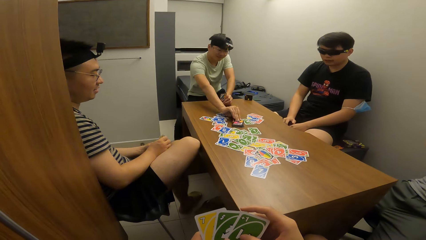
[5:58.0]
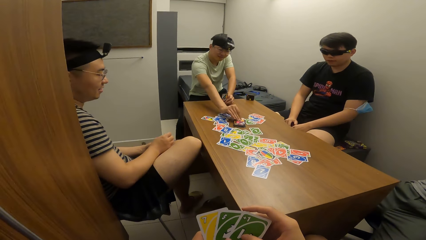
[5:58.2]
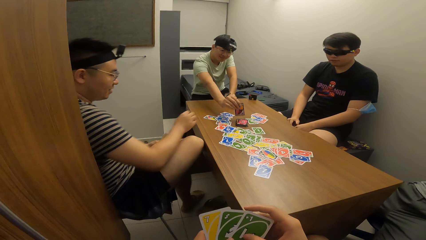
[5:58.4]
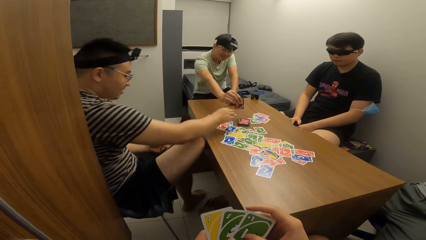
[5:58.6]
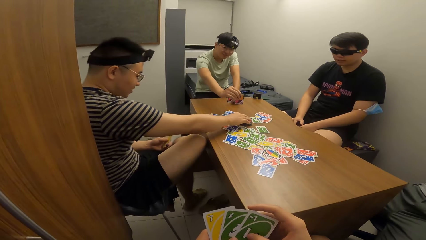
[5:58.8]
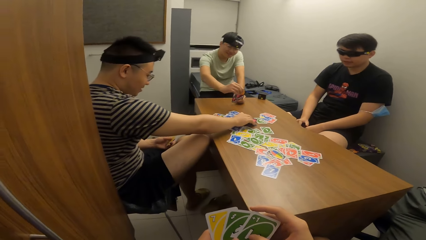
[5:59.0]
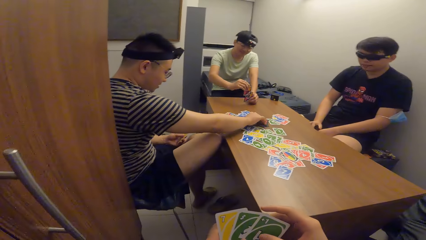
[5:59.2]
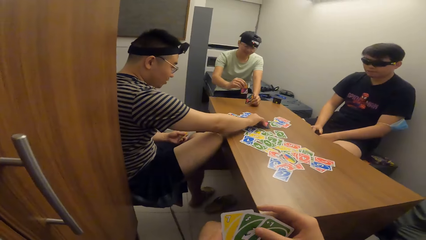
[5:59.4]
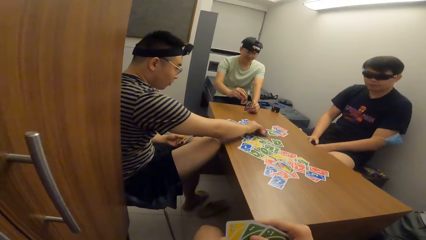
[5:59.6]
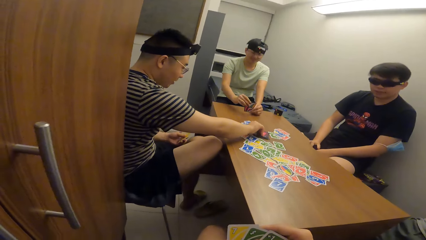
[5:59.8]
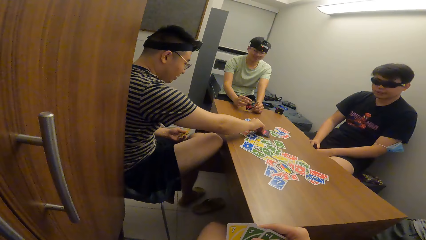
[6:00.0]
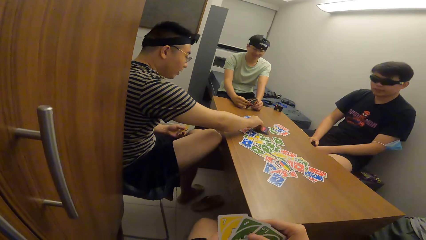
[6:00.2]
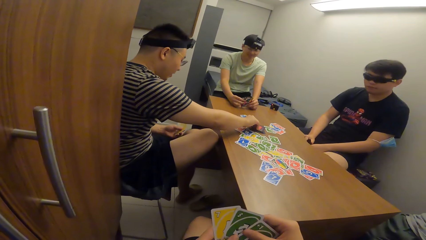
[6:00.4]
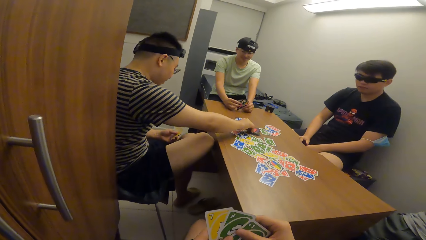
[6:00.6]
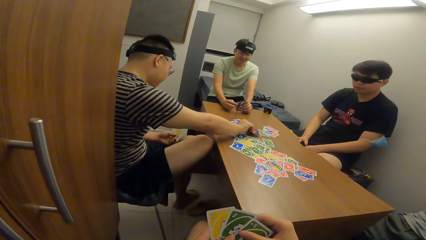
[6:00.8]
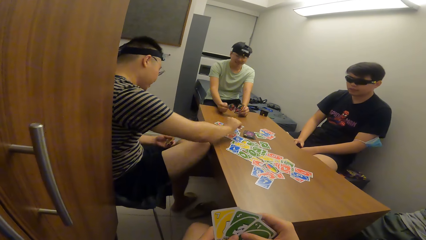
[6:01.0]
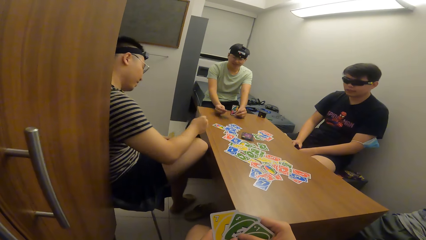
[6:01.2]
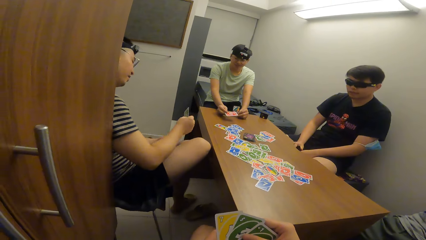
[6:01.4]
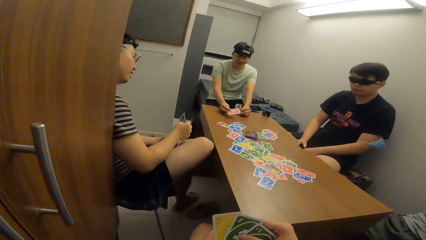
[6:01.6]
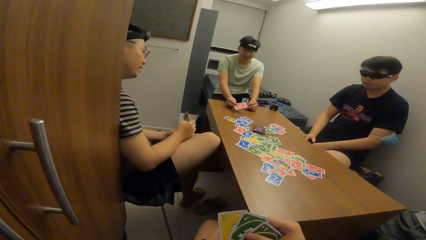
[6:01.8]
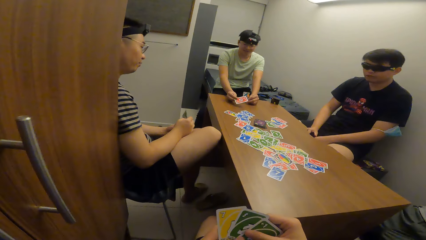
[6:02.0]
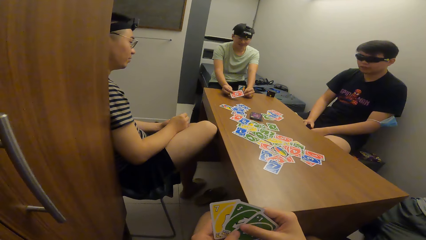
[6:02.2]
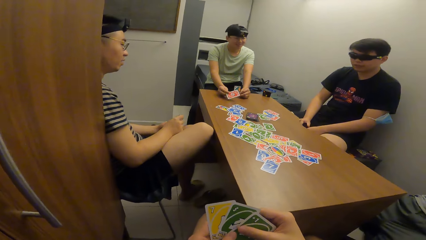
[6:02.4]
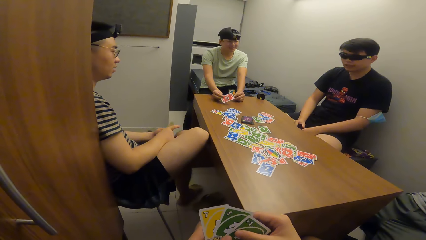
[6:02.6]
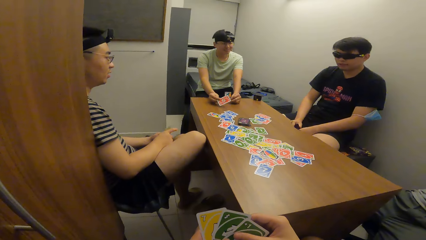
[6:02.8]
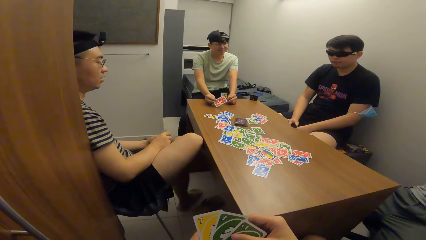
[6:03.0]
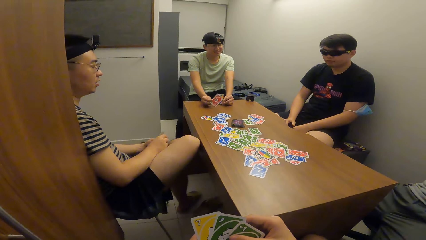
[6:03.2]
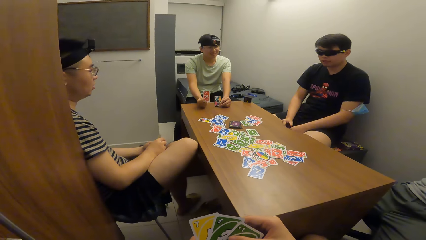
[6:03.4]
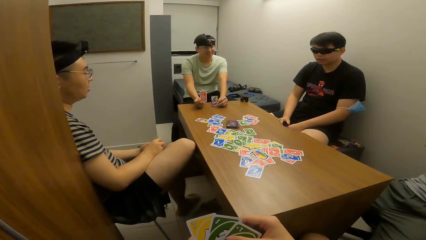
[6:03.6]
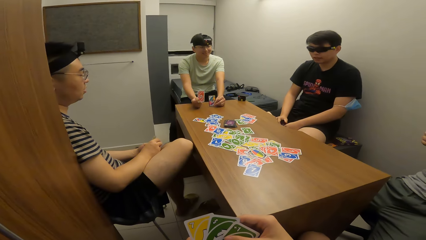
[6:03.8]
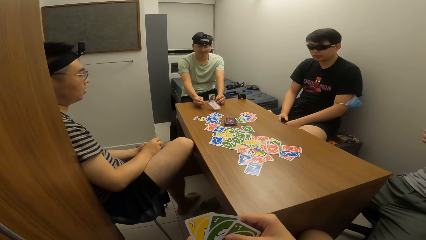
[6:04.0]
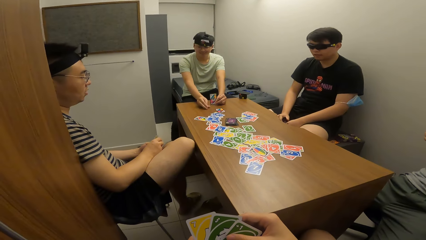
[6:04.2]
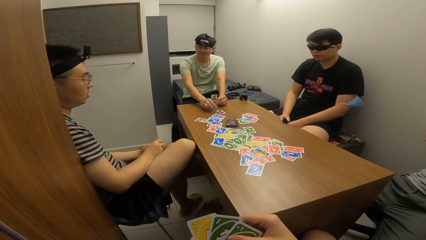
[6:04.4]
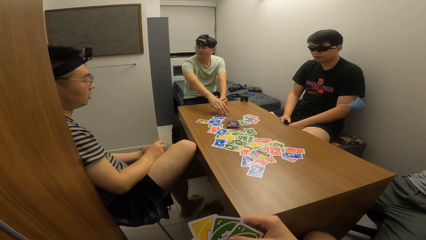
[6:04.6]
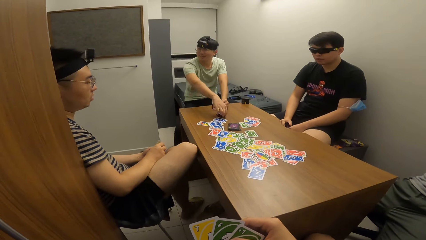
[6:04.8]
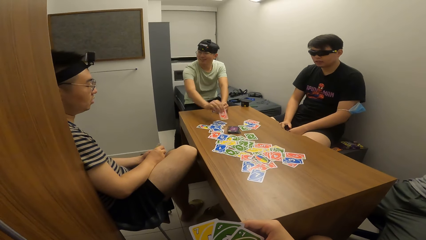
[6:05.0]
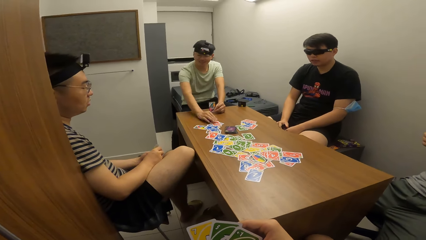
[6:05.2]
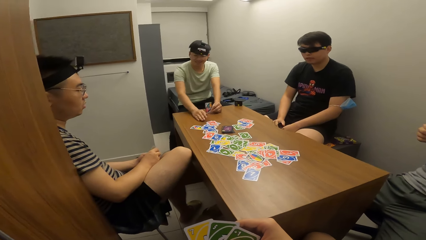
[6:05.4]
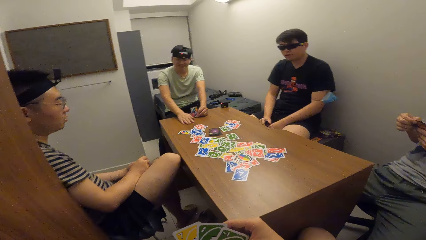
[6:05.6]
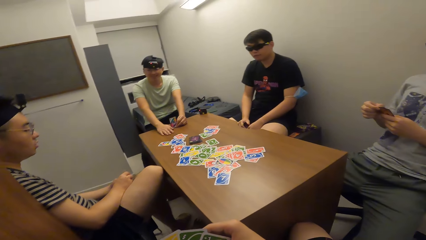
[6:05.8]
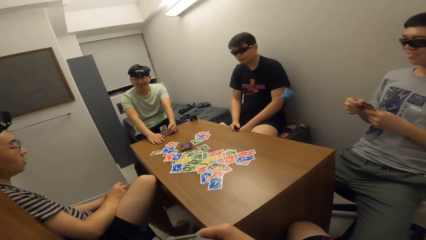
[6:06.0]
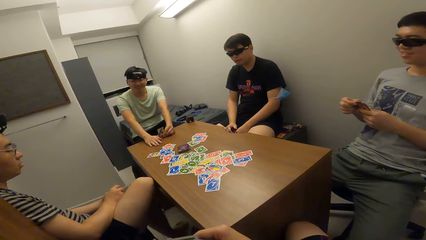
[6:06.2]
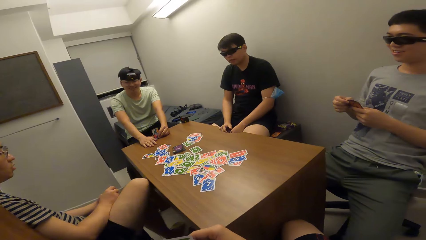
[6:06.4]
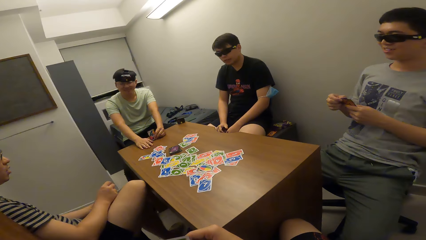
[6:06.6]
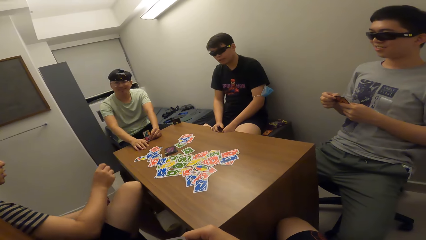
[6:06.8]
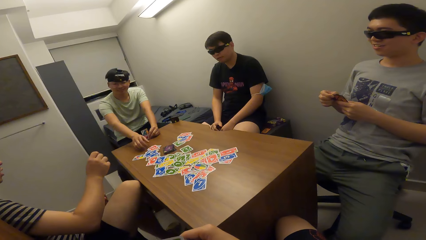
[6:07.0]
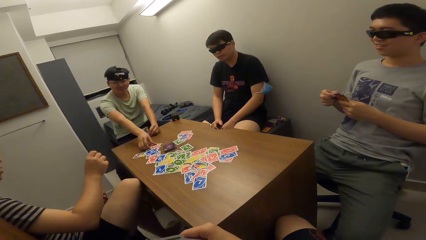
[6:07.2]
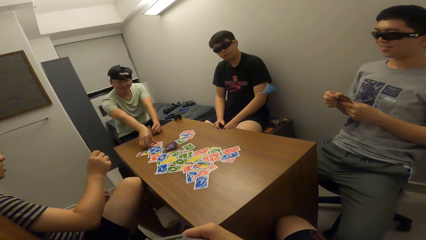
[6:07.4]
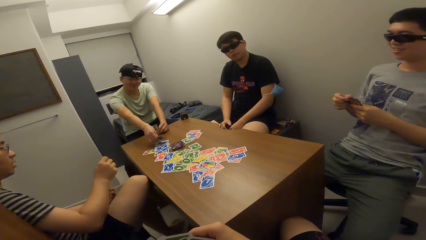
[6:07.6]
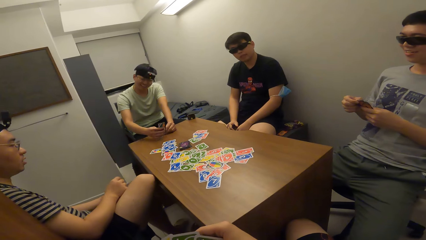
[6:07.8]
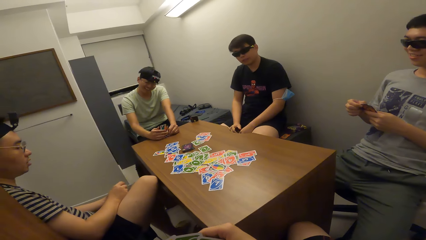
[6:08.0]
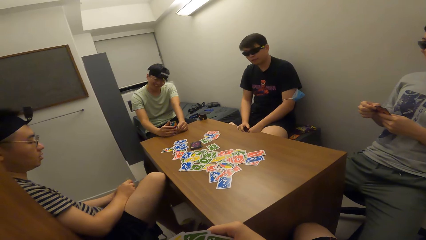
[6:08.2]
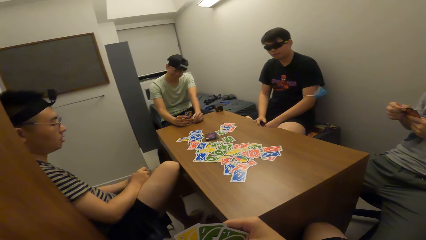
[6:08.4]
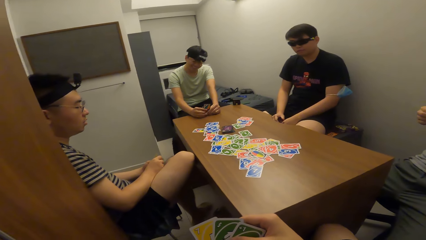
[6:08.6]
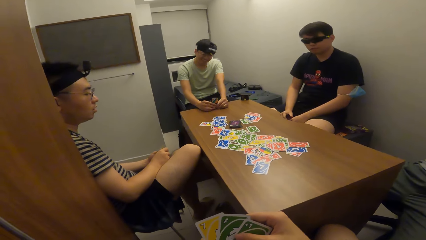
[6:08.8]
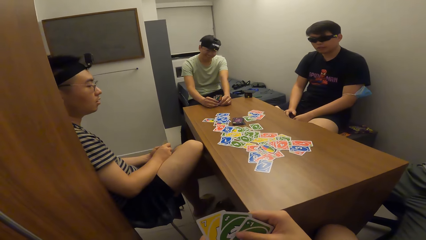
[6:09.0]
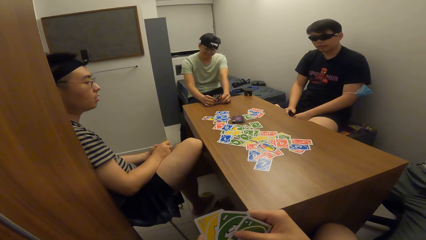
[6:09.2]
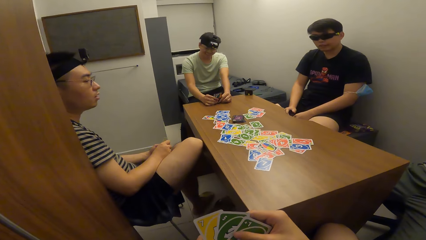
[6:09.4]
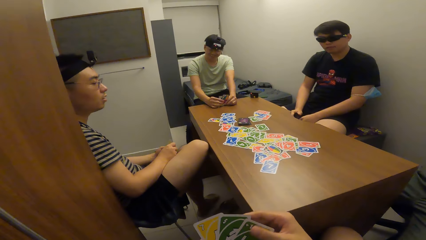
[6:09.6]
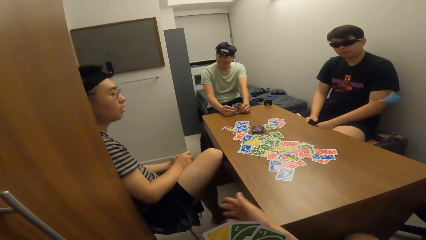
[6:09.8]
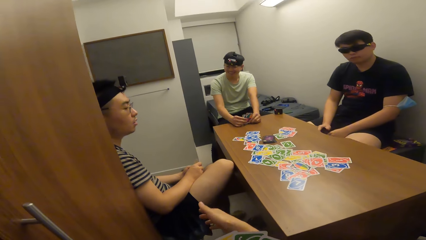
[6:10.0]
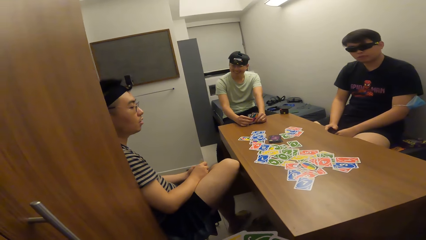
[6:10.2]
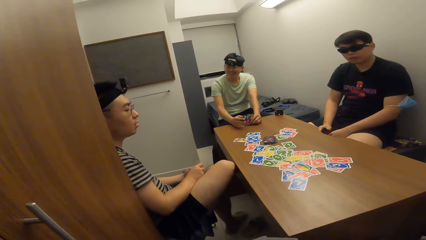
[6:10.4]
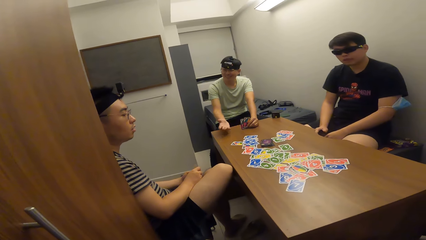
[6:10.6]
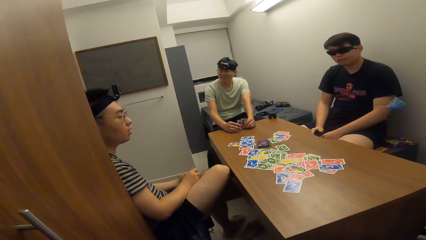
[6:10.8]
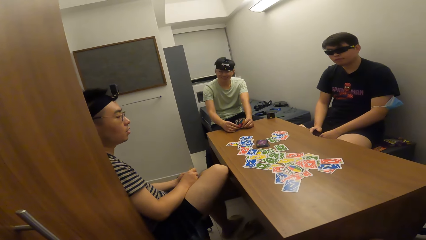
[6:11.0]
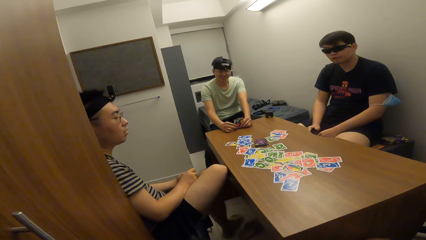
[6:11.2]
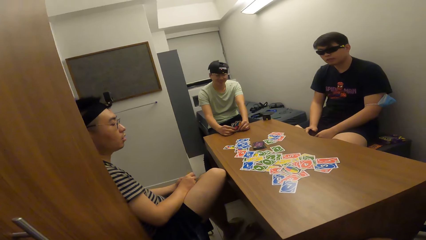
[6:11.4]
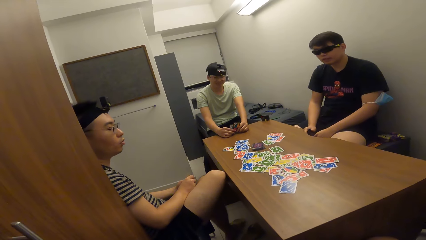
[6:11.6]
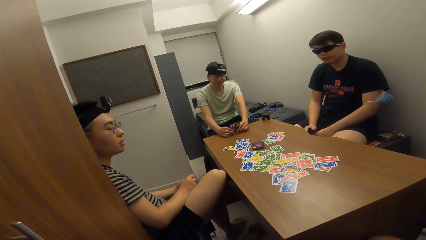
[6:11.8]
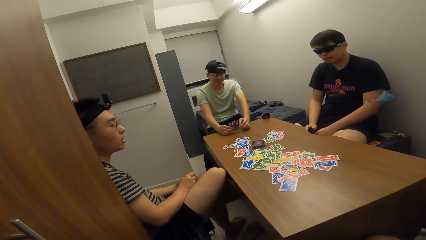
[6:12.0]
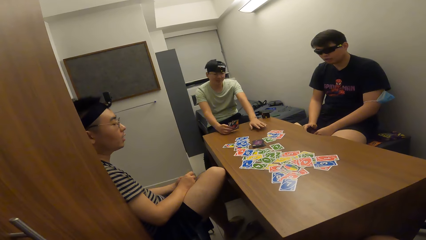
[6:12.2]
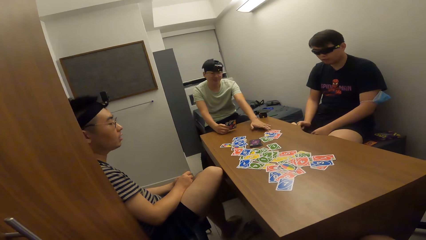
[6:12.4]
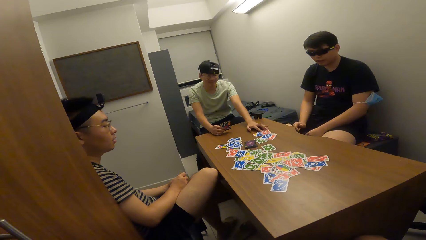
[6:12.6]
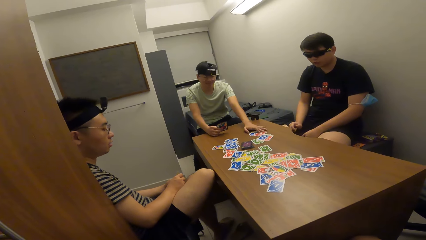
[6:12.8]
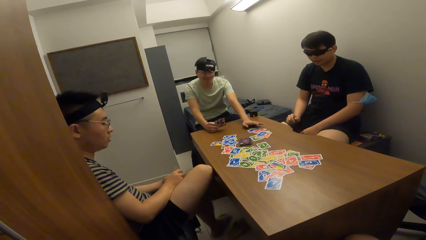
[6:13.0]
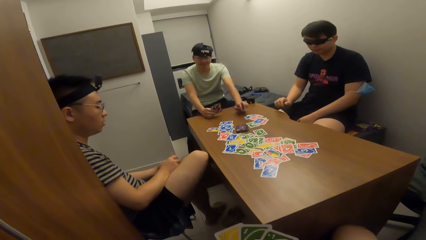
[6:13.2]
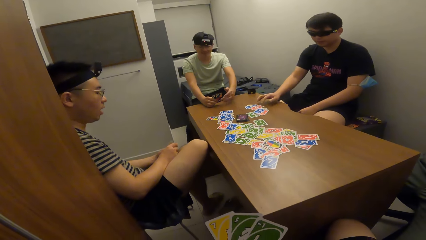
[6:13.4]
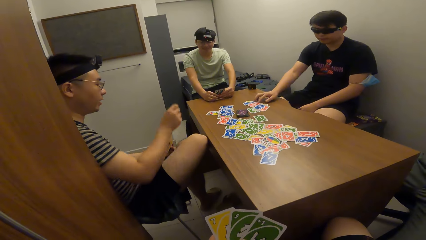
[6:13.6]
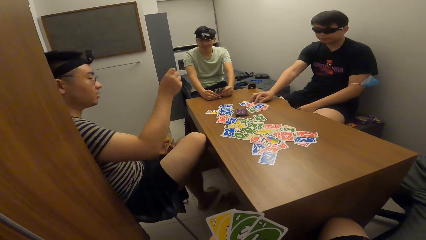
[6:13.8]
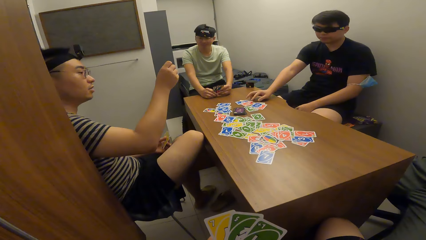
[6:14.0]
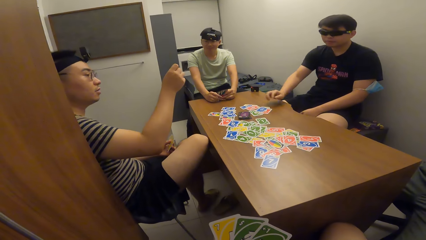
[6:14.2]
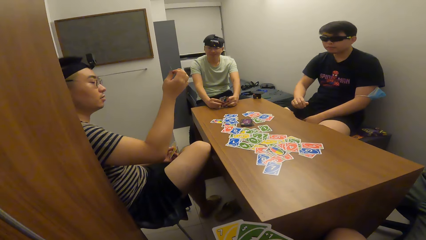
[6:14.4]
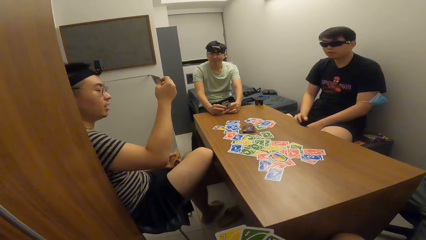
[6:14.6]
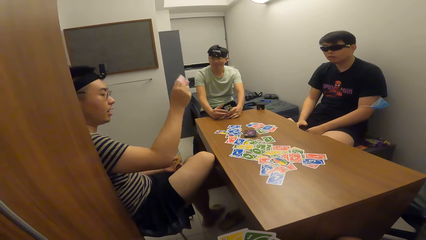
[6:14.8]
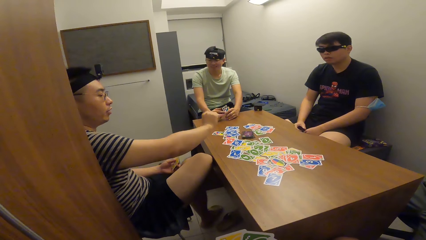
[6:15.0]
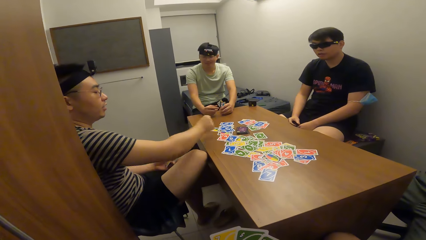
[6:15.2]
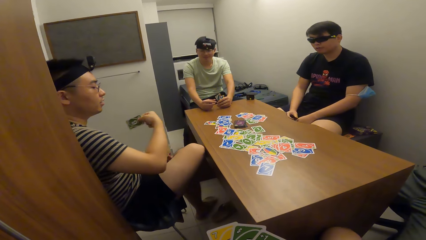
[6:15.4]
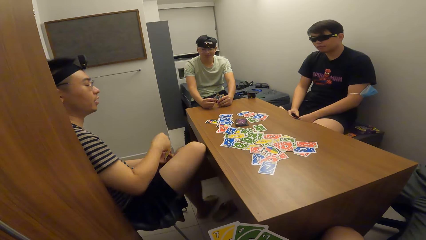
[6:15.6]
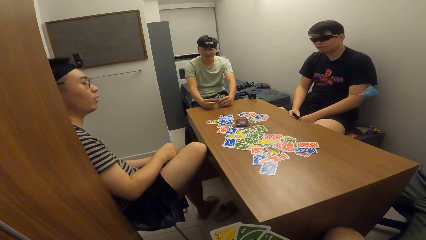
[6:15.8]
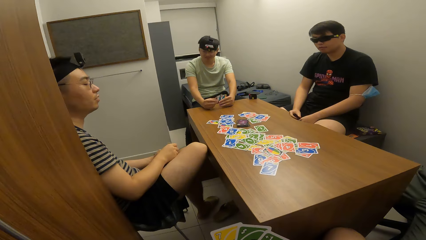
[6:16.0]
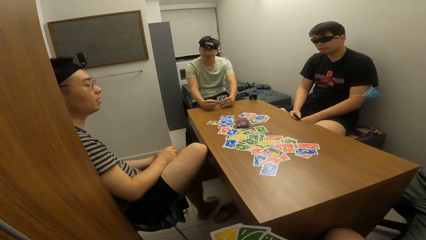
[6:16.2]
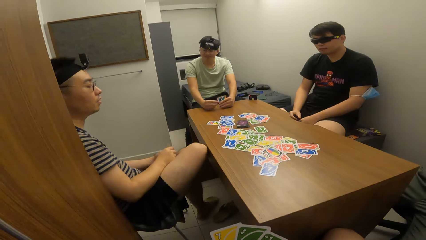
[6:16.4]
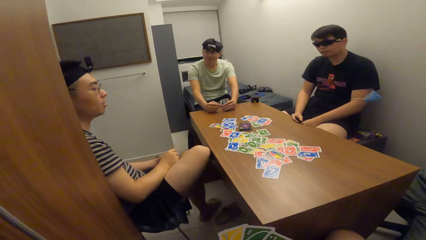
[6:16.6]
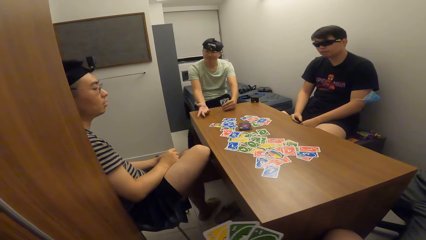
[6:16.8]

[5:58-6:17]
A man picks a playing card from a card deck on the table with his right hand. Another man picks a playing card from the card deck on the table with his right hand. The first man shows a red card. The first man drops the playing card on the table with his right hand and picks up the playing card on the table with his right hand. The camera wearer points at the second man. The first man touches the cards. A third man adjusts the playing card on the table with his hand. The third man pushes forward the cards. The second man stretches his hand.
